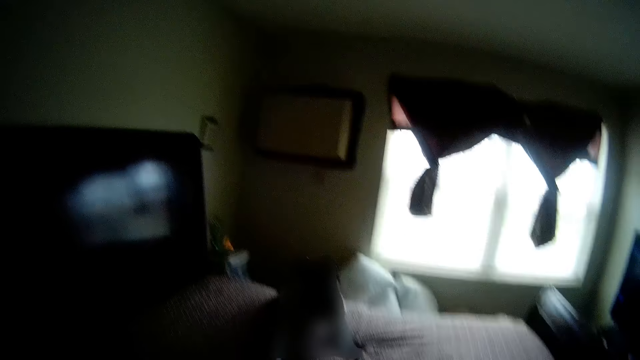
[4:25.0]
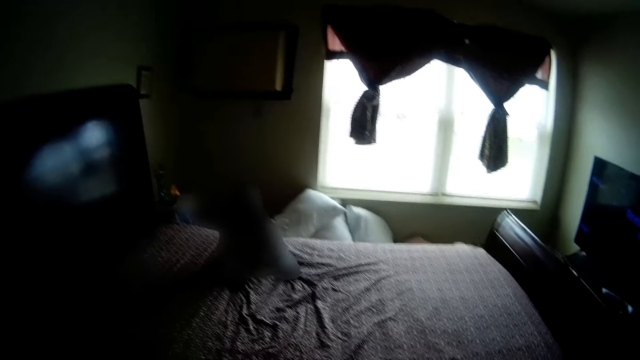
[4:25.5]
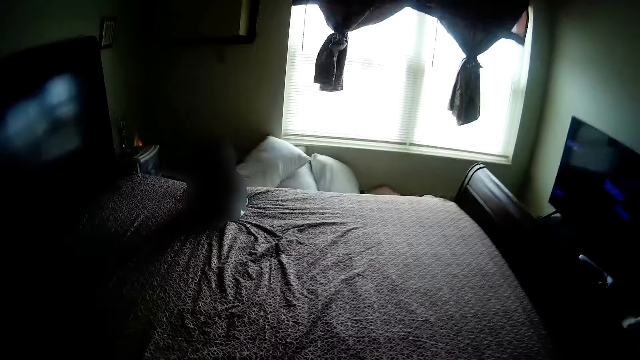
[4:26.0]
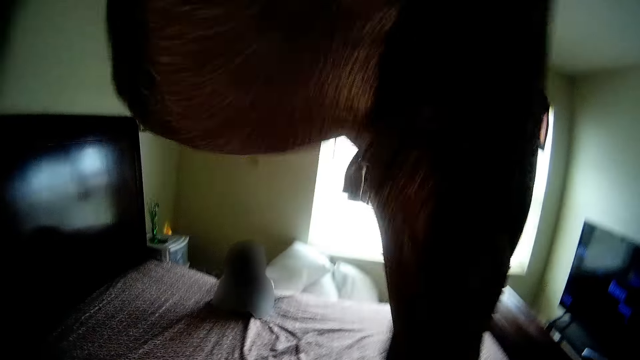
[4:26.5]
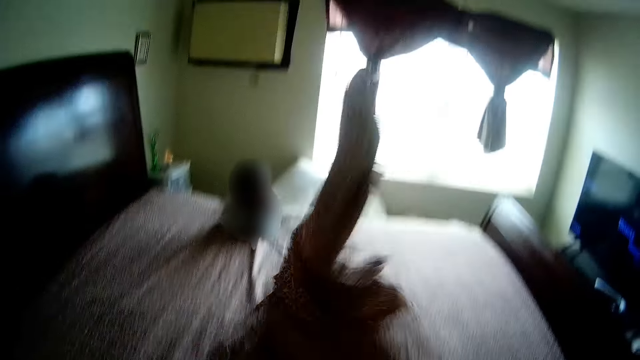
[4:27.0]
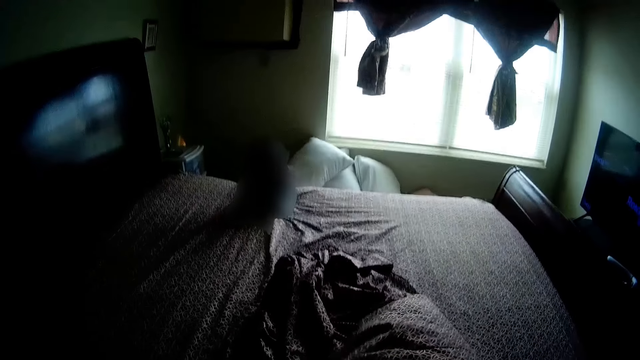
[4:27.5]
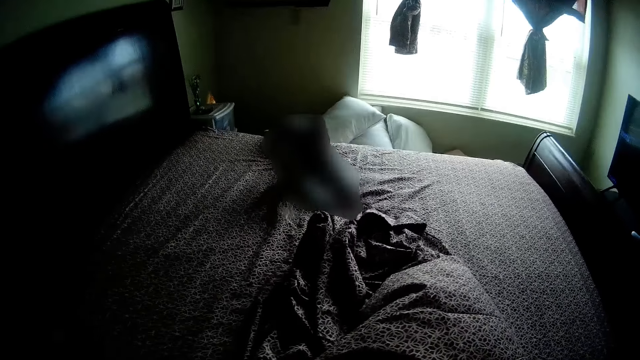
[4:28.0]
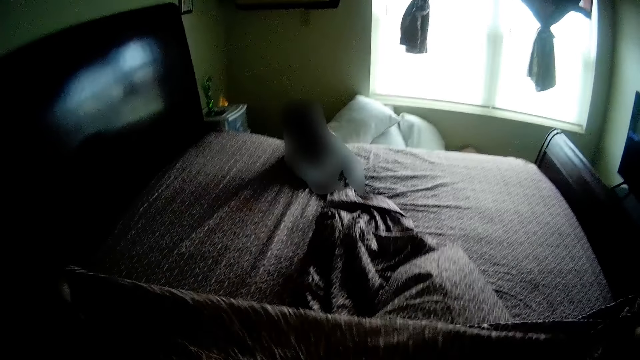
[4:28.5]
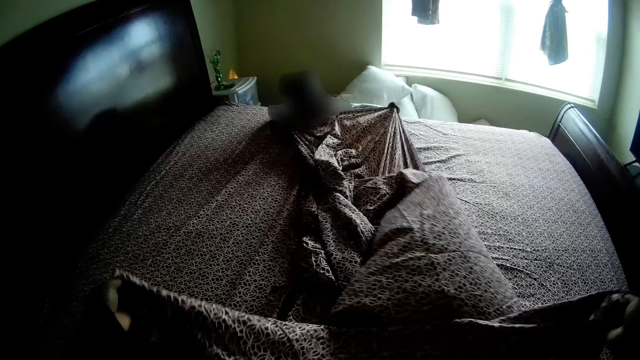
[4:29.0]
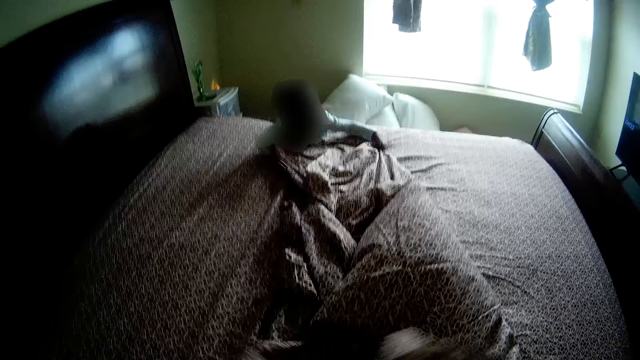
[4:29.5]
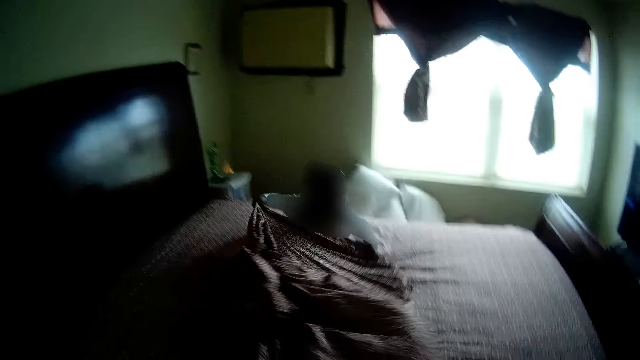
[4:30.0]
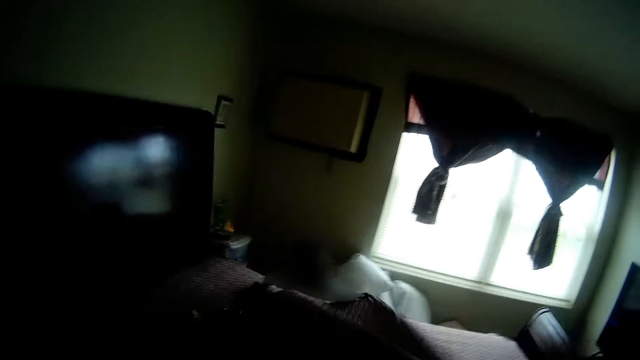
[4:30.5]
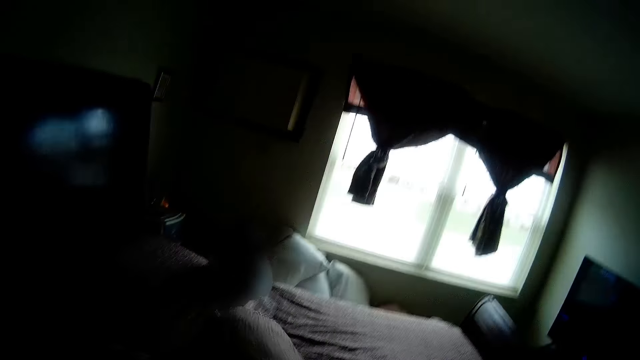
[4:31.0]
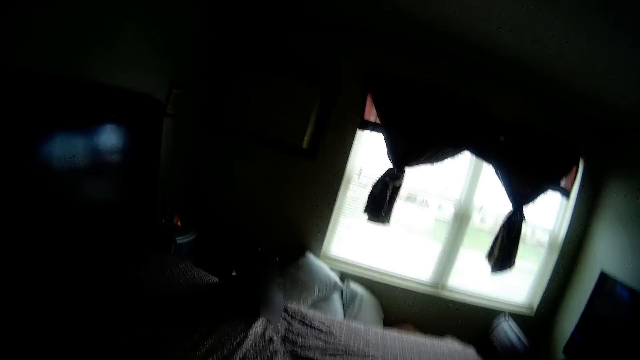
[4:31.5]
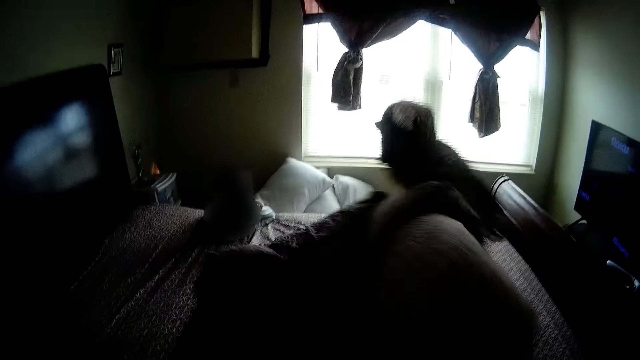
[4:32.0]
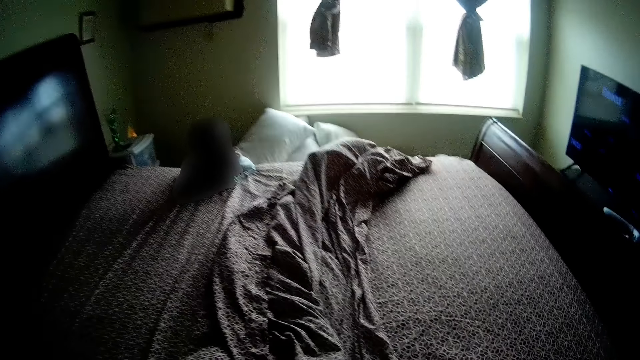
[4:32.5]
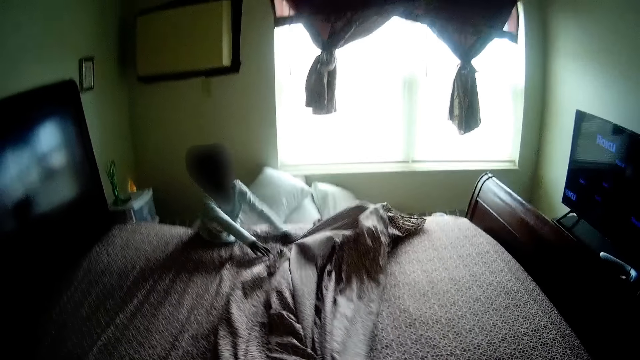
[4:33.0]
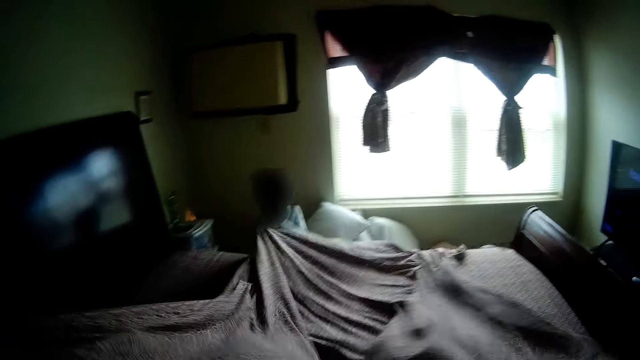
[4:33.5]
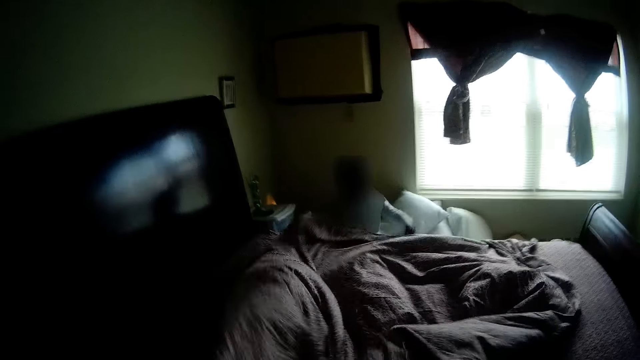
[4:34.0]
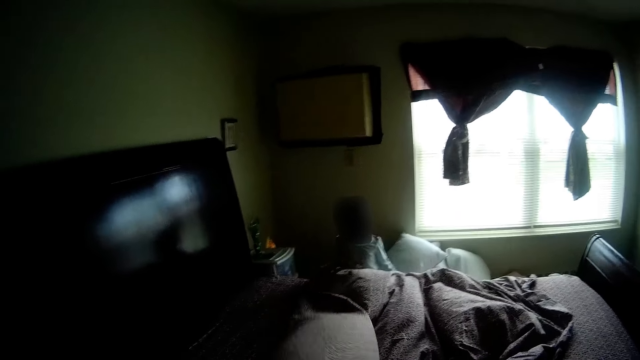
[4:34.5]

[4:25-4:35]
The camera wearer flaps the bedsheet with her hands. She spreads the bedsheet on the bed. The girl grabs the bedsheet with her hands. The camera wearer drags the bedsheet from the girl. She spreads the bedsheet on the mattress with her hands. The girl grabs the bedsheet with her hands.

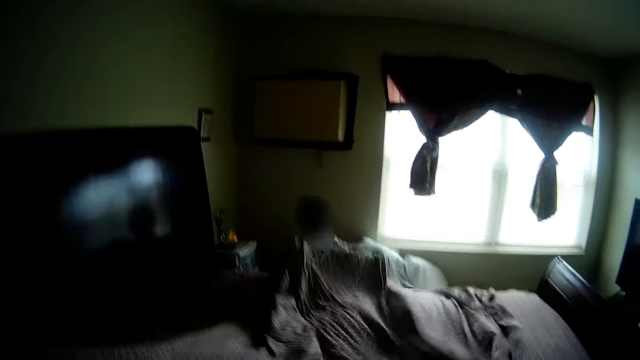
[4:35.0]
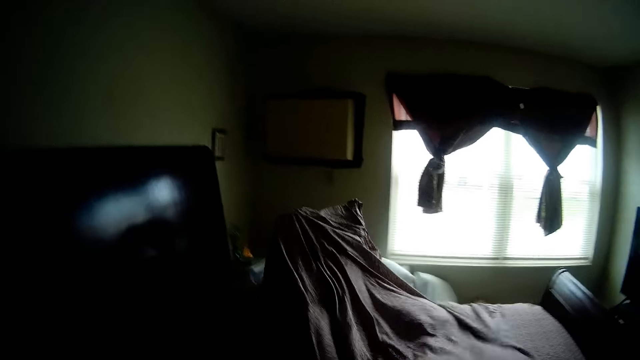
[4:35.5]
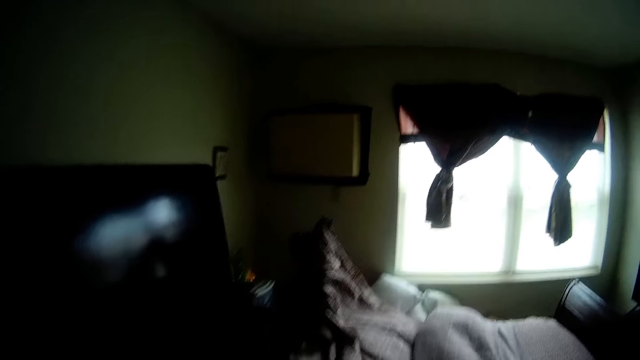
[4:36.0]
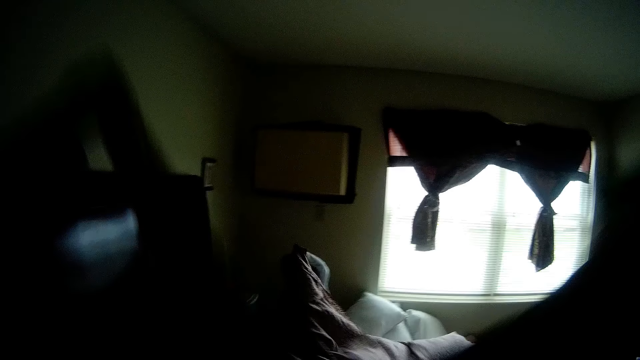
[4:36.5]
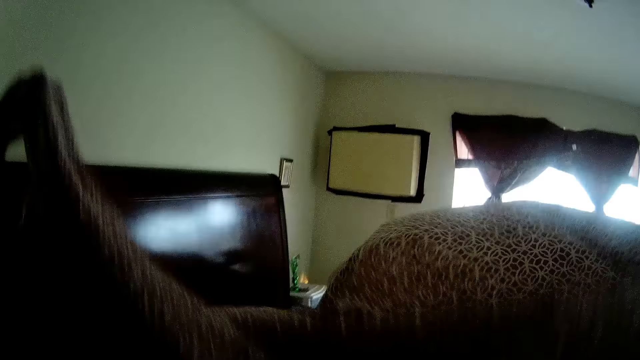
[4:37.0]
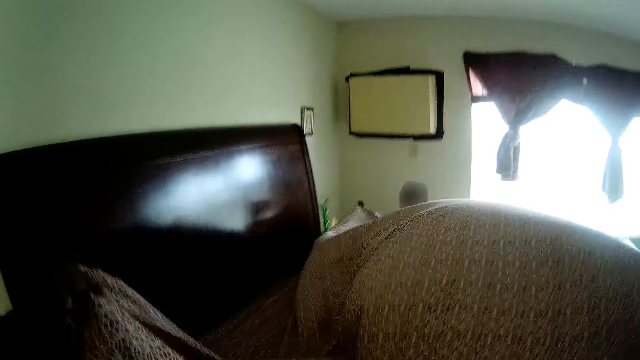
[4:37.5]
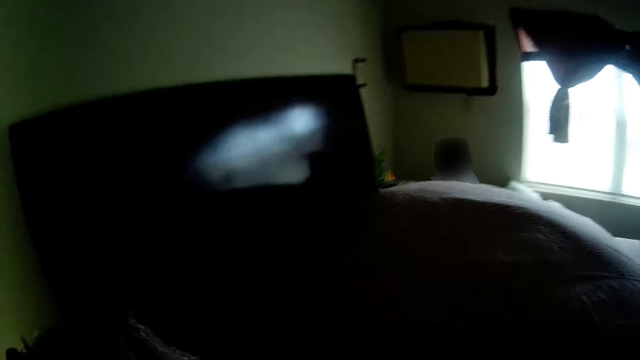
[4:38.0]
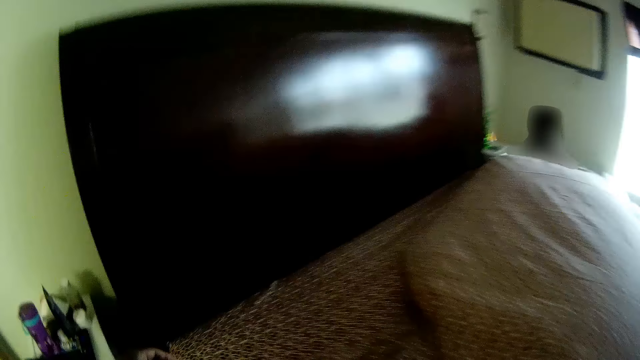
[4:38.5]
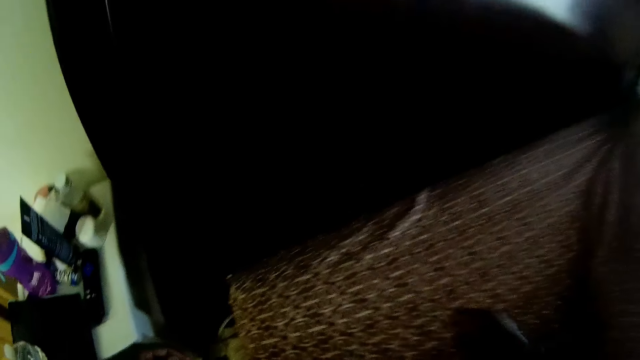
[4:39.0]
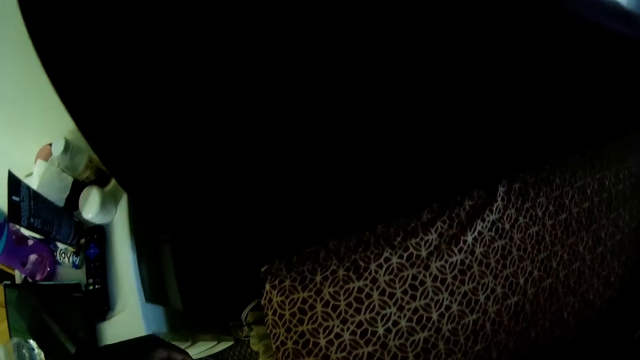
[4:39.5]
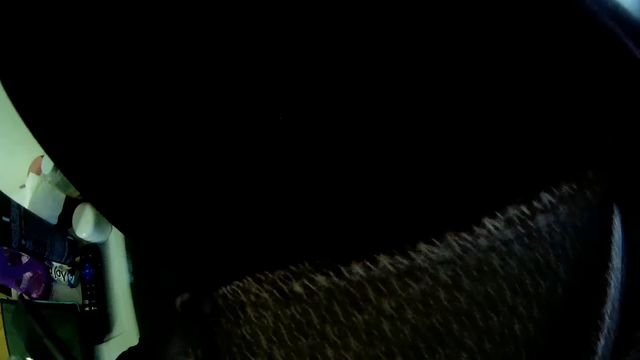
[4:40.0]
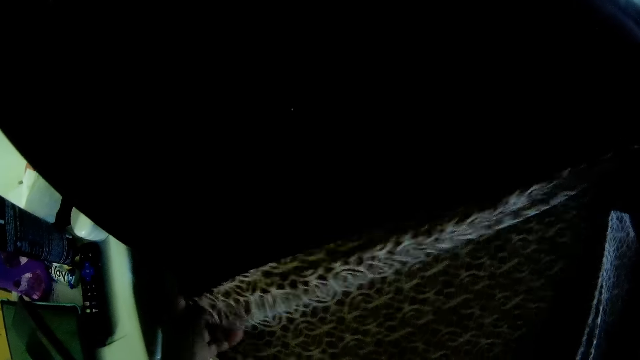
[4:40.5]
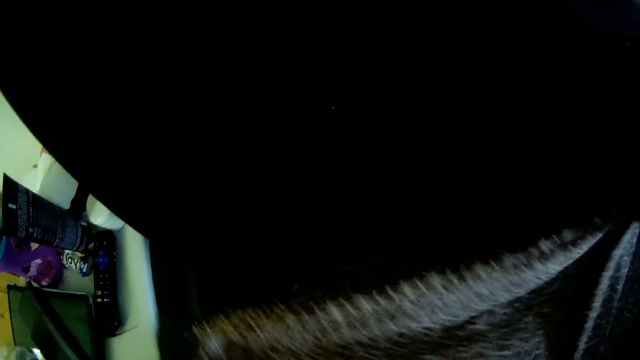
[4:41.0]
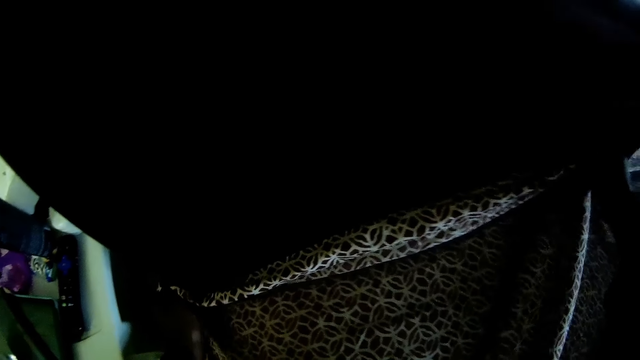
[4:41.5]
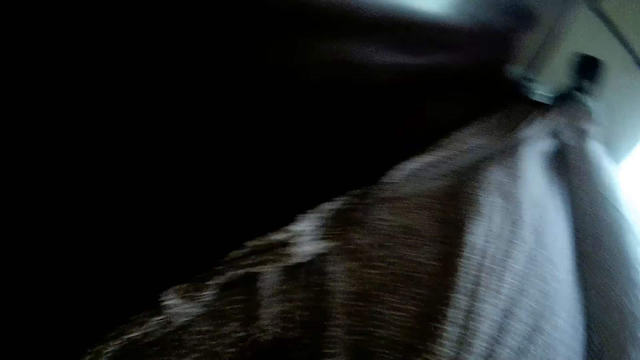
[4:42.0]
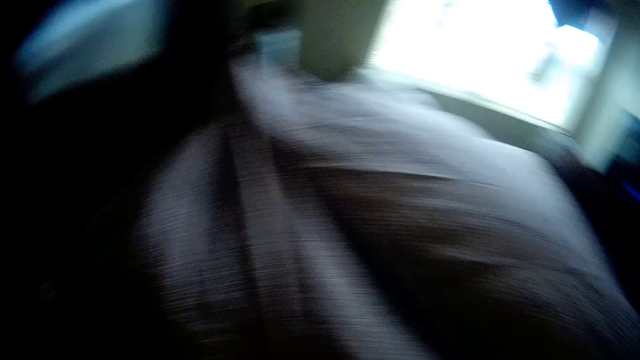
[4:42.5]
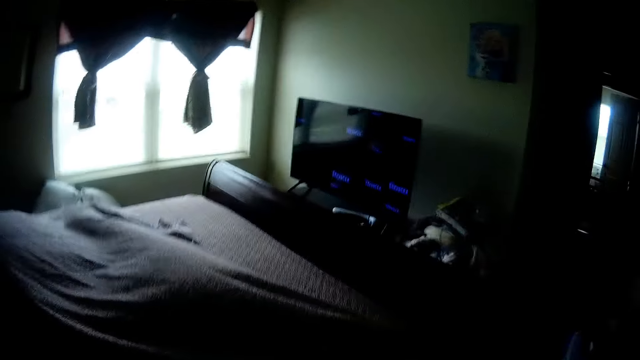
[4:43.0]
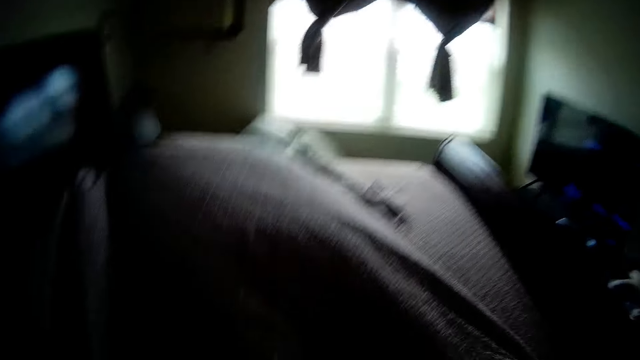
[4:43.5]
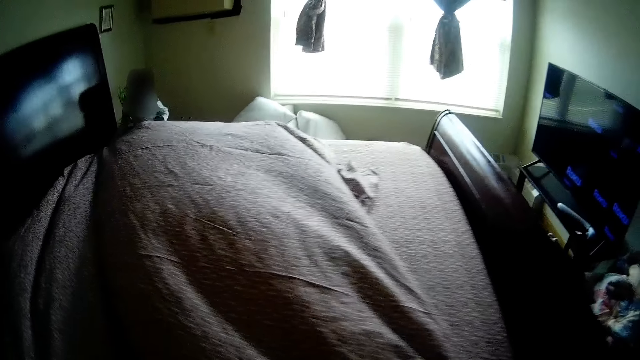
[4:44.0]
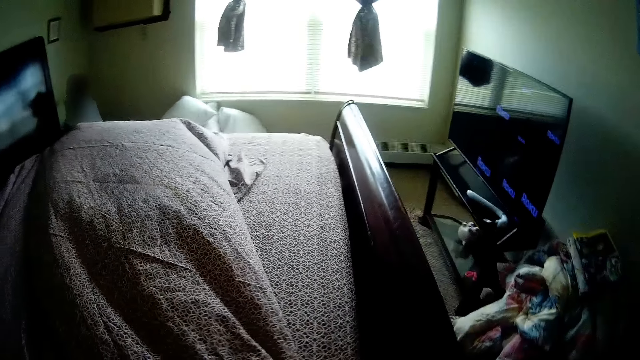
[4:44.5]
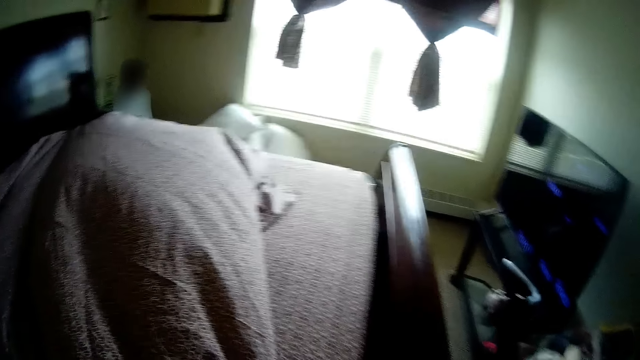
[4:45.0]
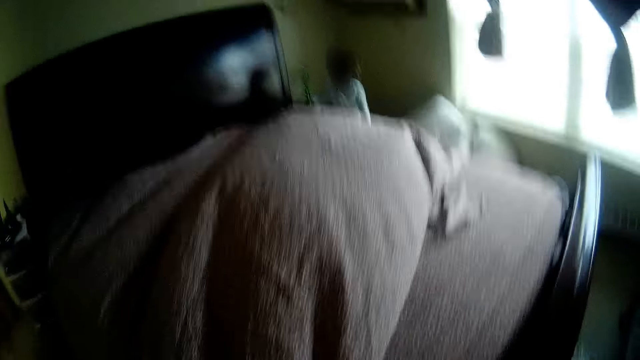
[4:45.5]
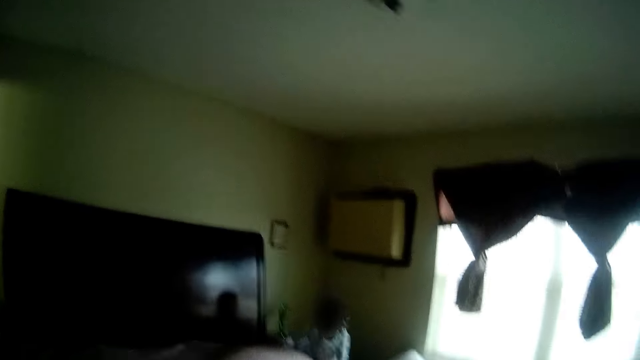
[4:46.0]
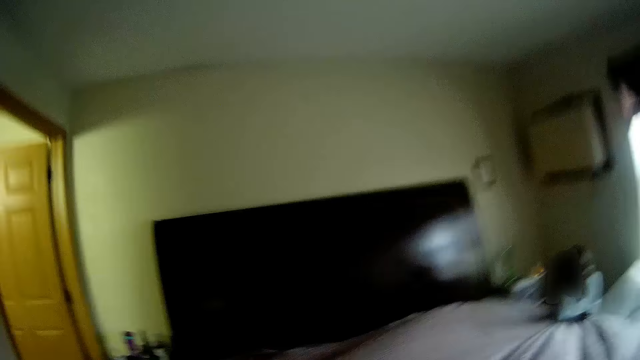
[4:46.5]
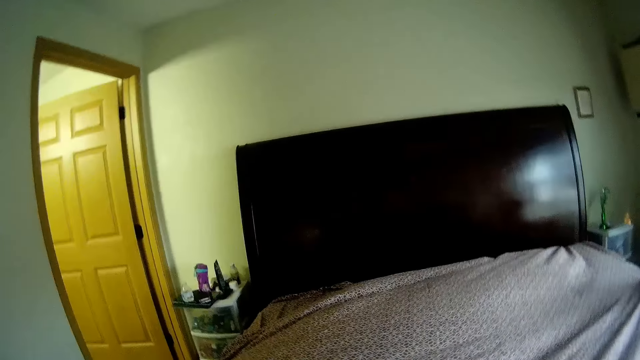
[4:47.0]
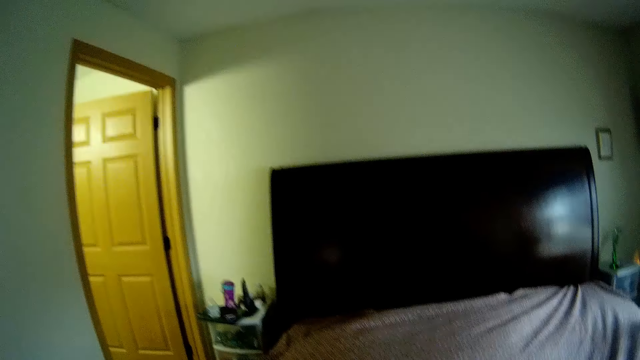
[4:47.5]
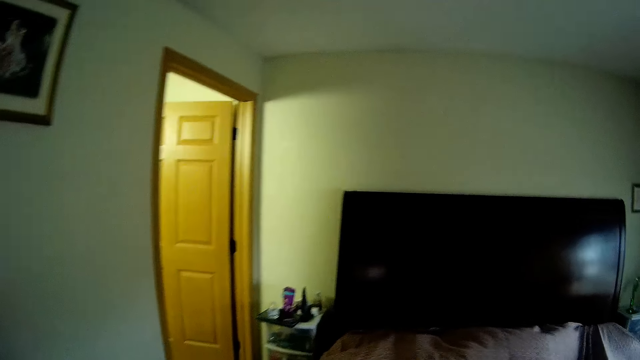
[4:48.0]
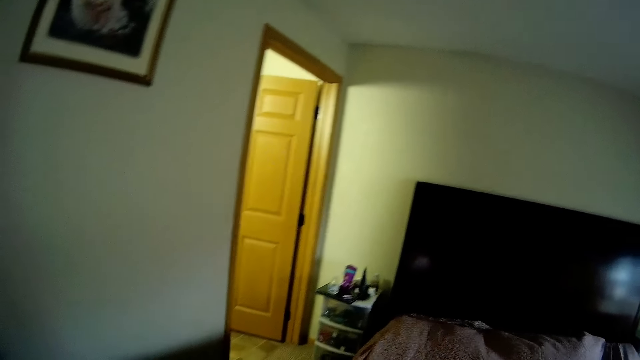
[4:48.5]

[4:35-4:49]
A girl flaps the bedsheet with her hands. The camera wearer flaps the bedsheet with her hands. The girl flaps the bedsheet with her hands. The camera wearer flaps the bedsheet with her hands. She spreads the bedsheet on the mattress with her hands. The girl spreads the bedsheet on the mattress with her hands. The camera wearer interacts with the girl.
